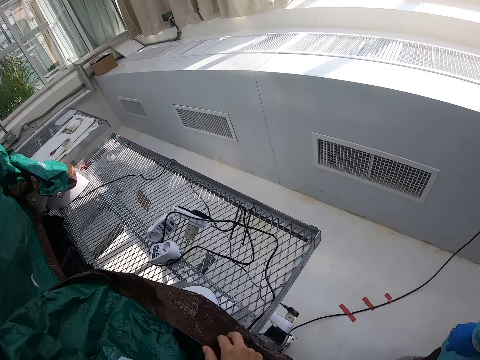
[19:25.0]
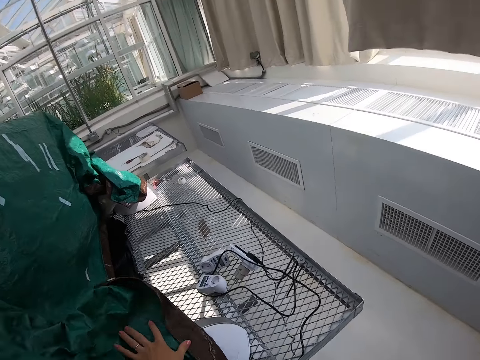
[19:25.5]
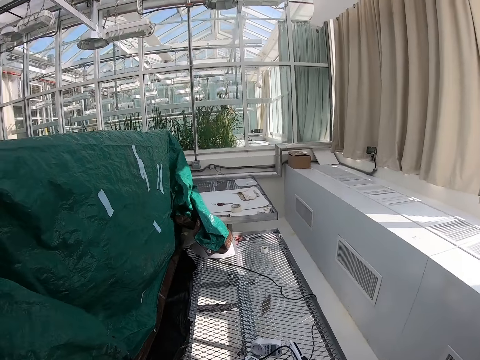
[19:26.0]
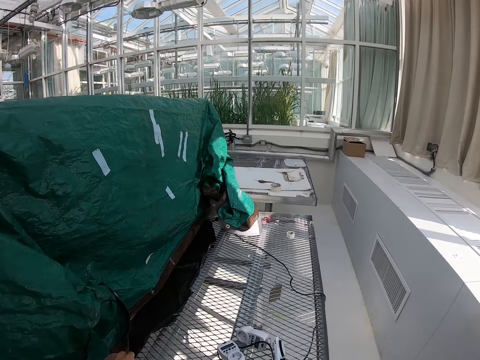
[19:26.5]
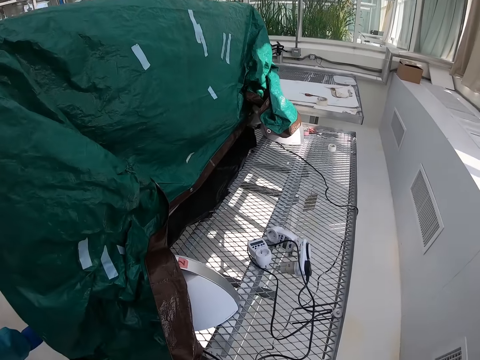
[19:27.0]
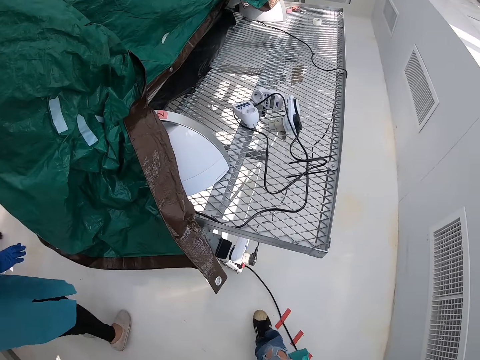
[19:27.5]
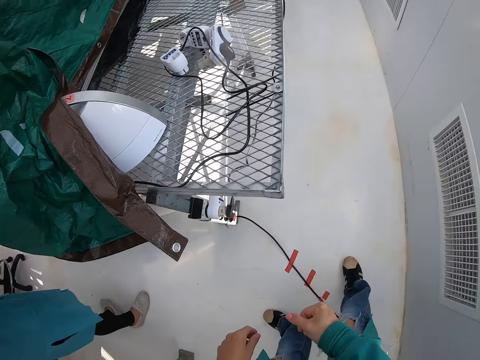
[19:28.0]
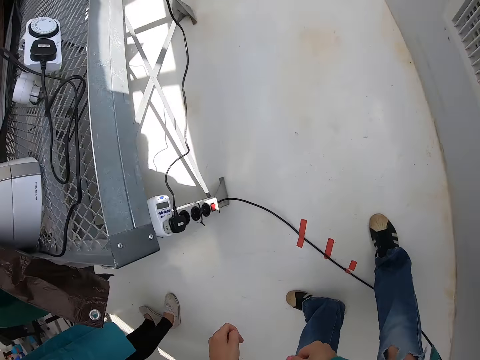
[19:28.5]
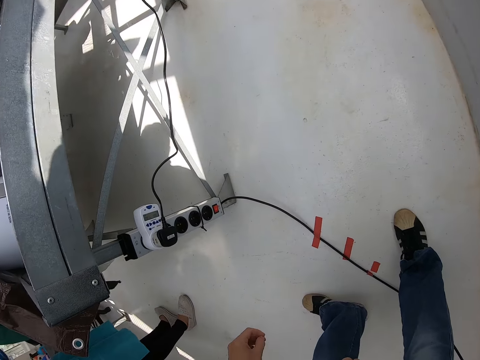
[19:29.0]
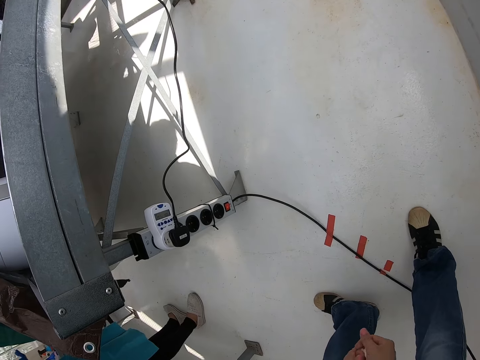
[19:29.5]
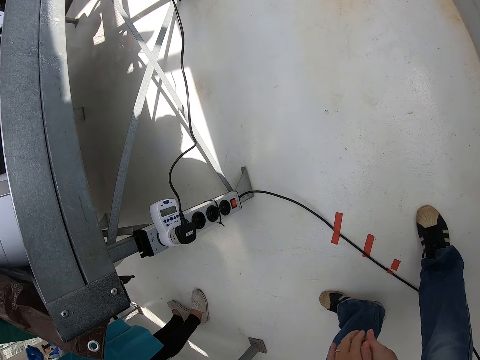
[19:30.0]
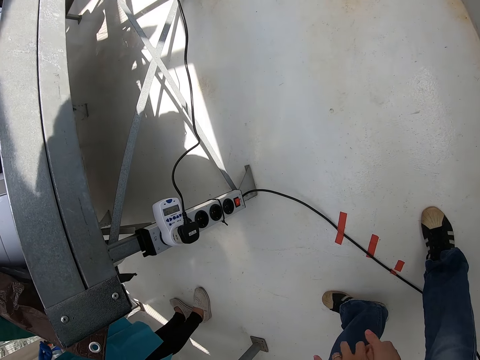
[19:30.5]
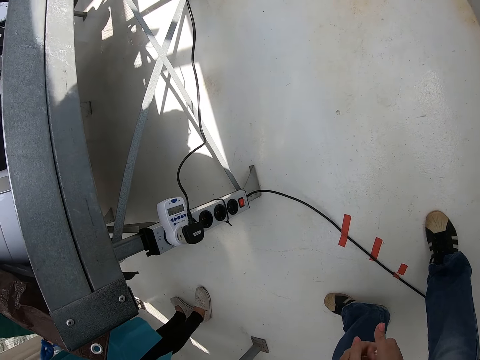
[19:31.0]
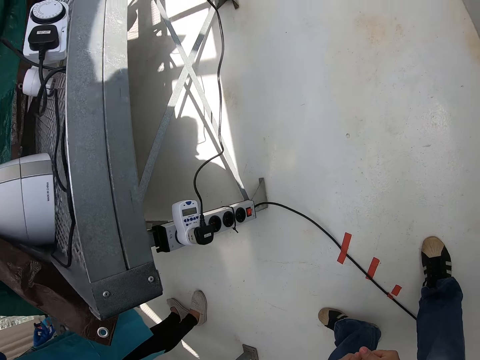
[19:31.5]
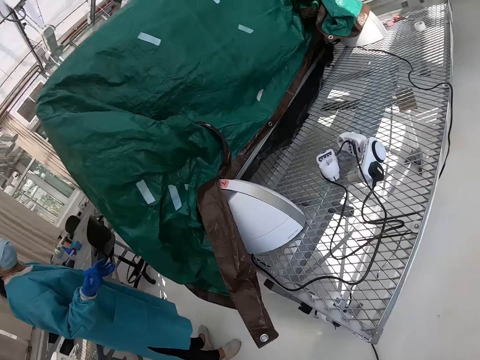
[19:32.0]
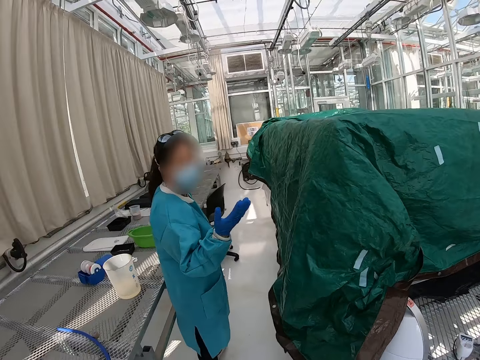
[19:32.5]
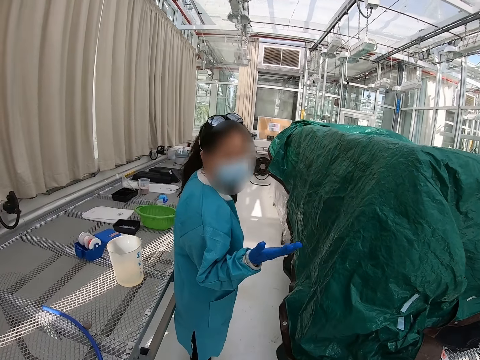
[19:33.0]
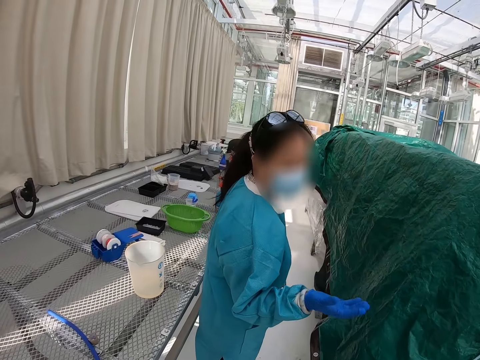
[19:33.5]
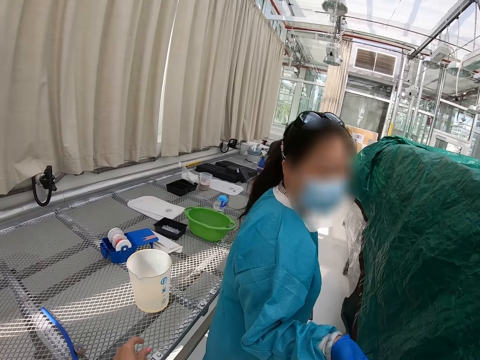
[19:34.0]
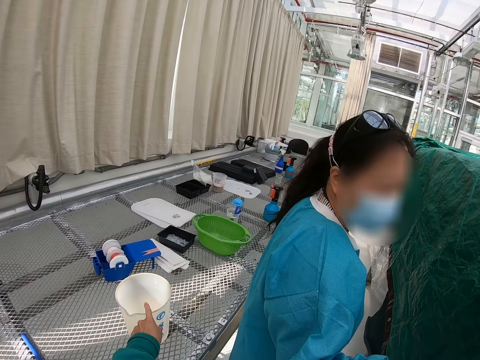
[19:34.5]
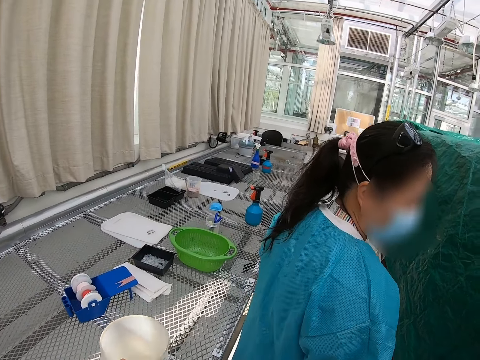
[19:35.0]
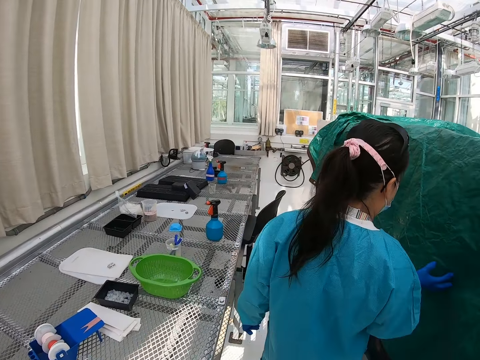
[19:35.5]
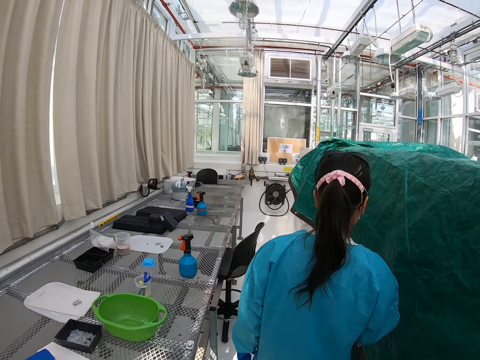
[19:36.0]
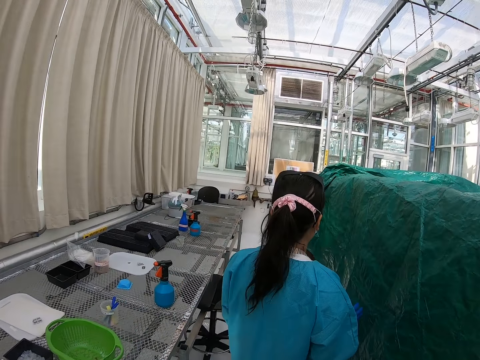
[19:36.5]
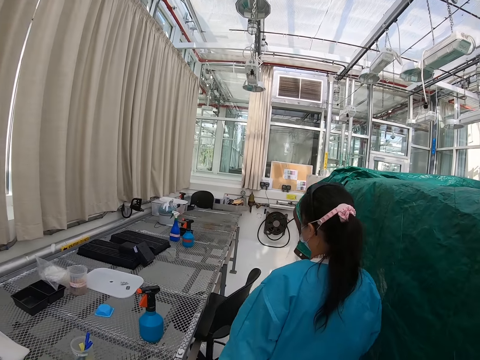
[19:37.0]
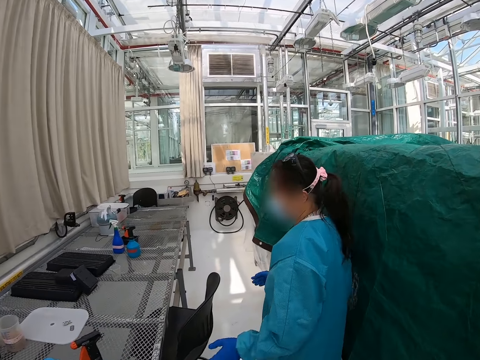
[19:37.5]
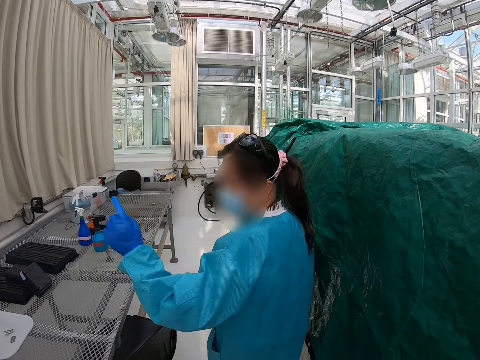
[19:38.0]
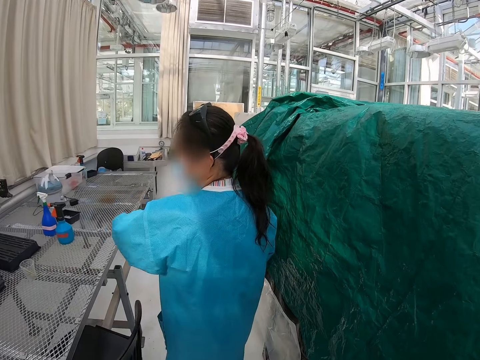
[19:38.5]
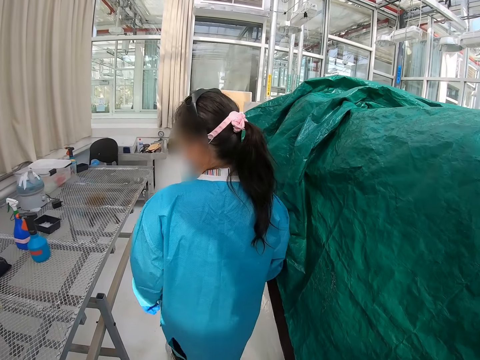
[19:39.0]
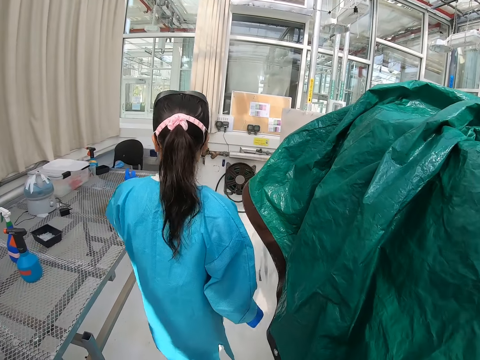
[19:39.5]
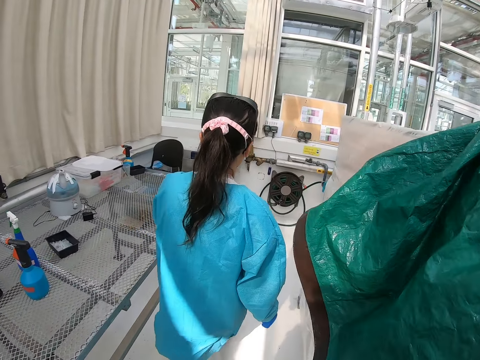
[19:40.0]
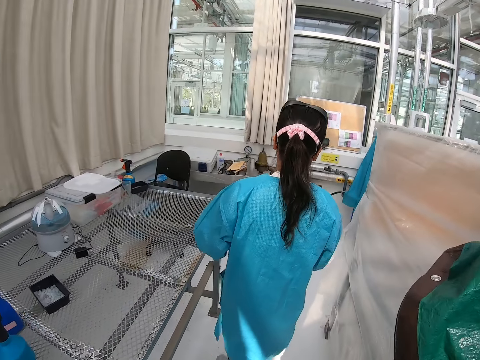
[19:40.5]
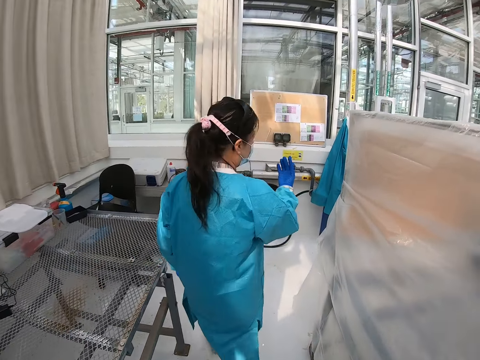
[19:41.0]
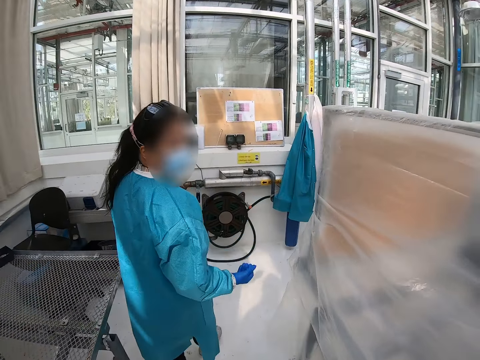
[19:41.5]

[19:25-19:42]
The camera wearer looks around. They bend. A lady interacts with the camera wearer. The camera wearer stands. They grab an open container. The lady walks in the room. The camera wearer walks behind the lady. The lady gestures to the camera wearer.

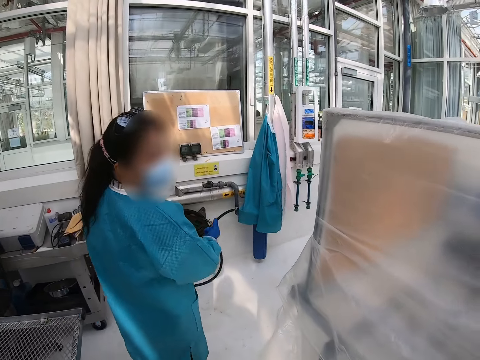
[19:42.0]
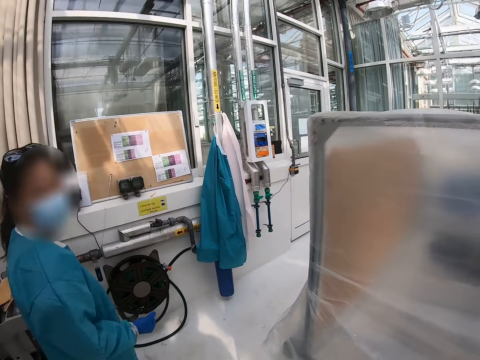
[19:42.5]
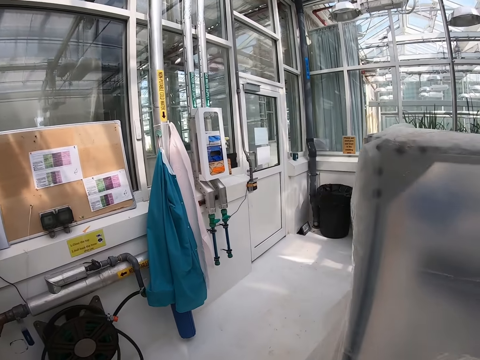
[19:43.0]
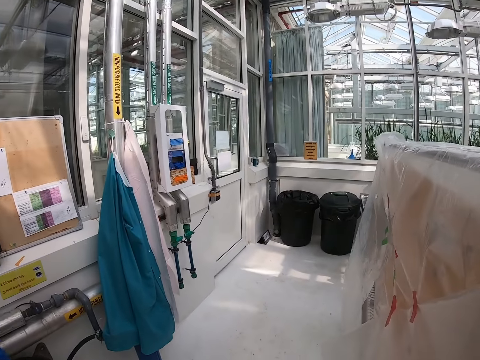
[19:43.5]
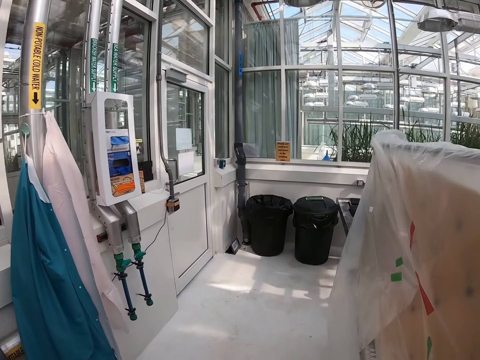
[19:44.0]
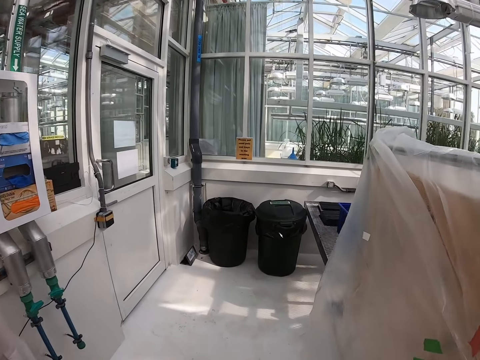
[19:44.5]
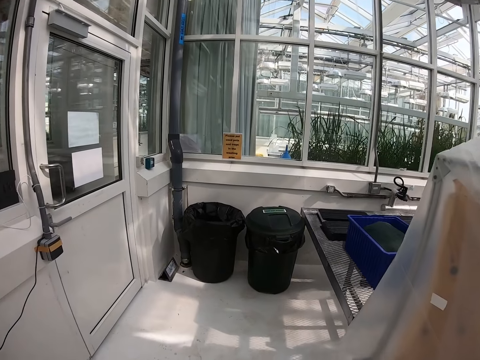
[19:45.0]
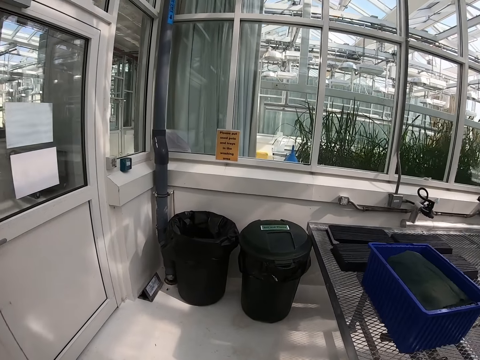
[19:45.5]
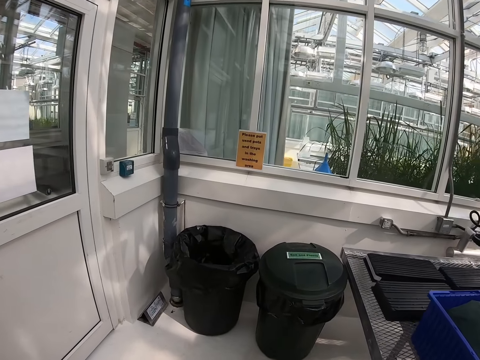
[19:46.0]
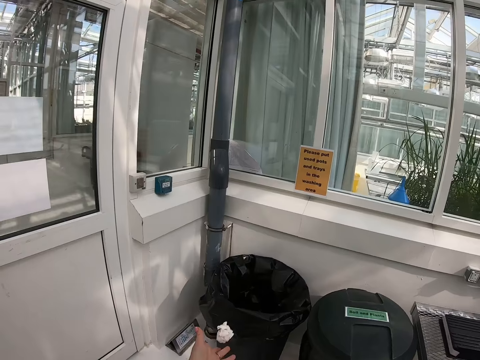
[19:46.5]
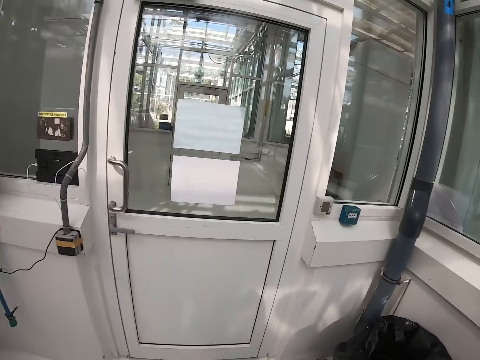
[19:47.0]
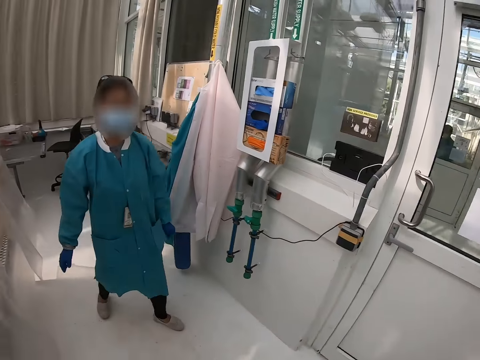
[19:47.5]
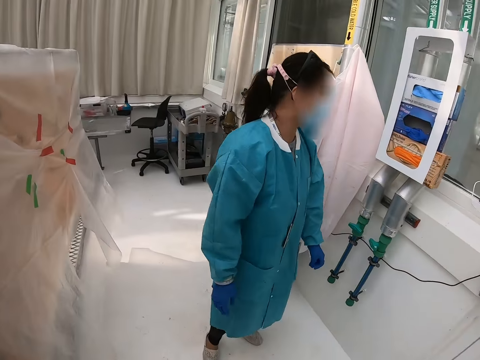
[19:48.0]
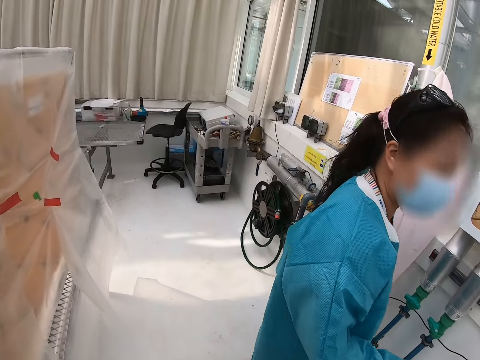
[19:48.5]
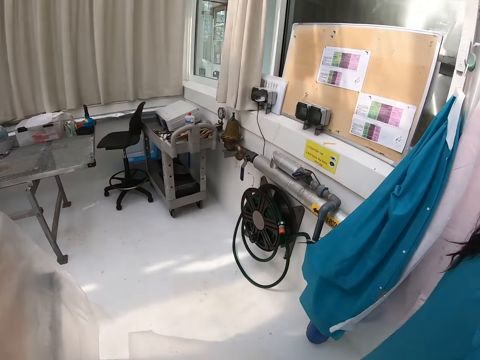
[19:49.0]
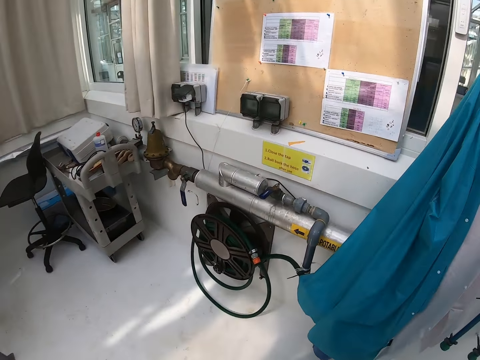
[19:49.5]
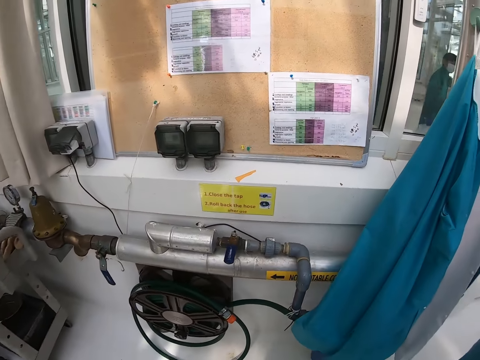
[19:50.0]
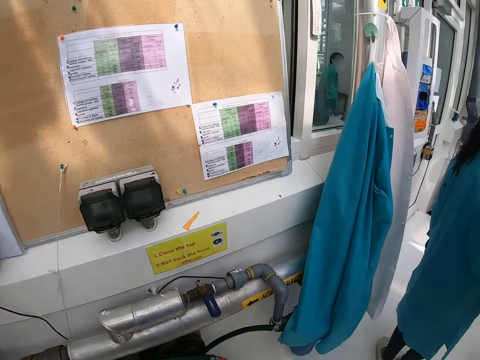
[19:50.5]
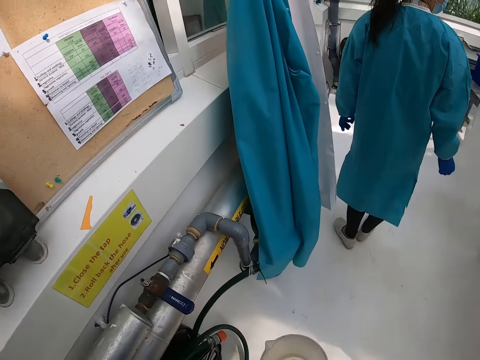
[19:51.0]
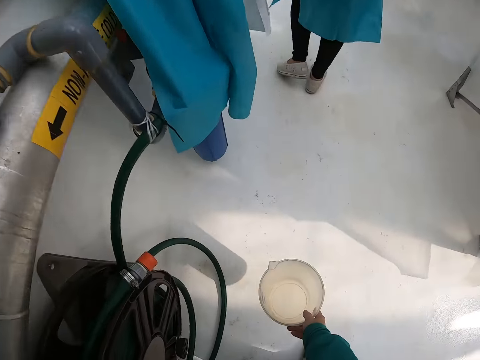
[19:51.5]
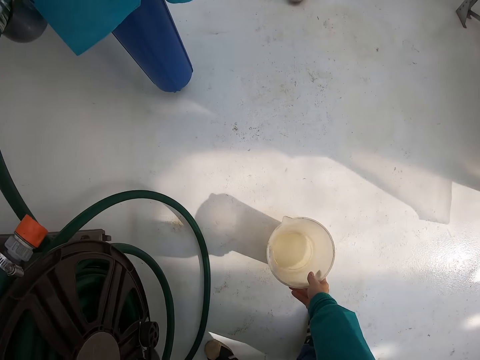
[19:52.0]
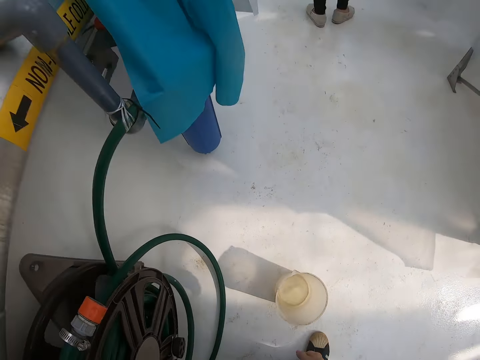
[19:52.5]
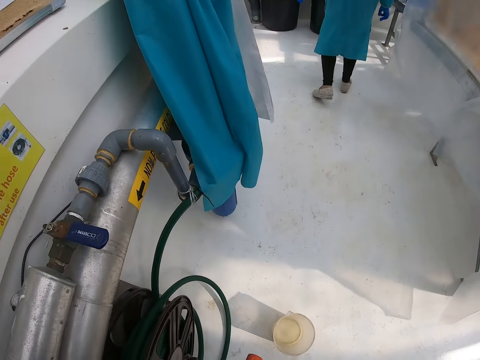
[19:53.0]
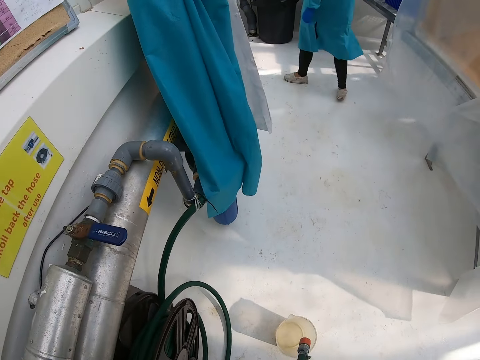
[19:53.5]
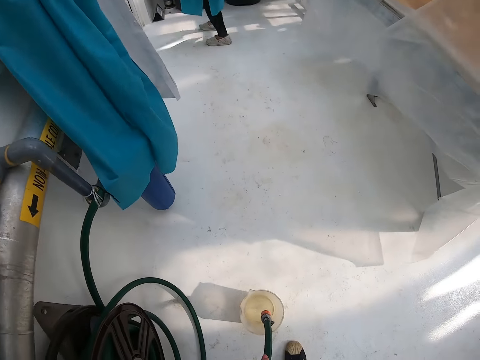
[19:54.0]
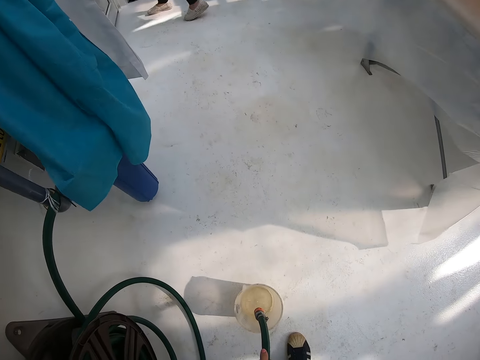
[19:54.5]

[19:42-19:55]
The camera wearer walks in the room. They throw paper into the bin. They walk in the room. They turn around. They bend. They place the container on the ground. They grab the hose pipe. They turn on the water.
